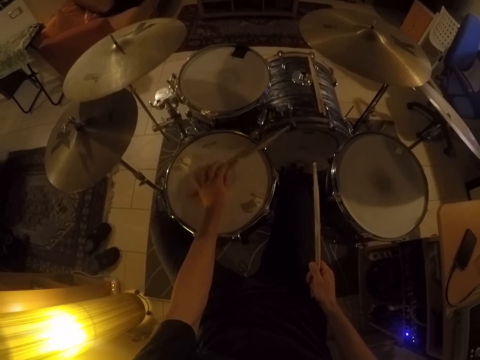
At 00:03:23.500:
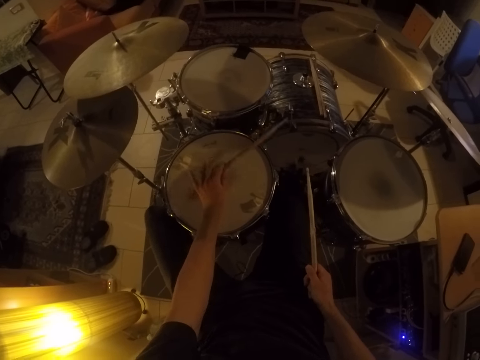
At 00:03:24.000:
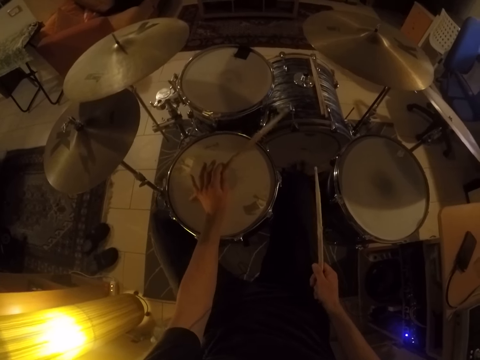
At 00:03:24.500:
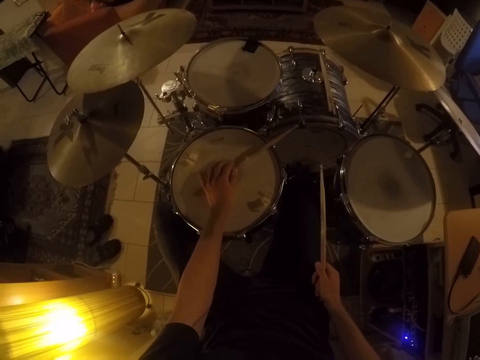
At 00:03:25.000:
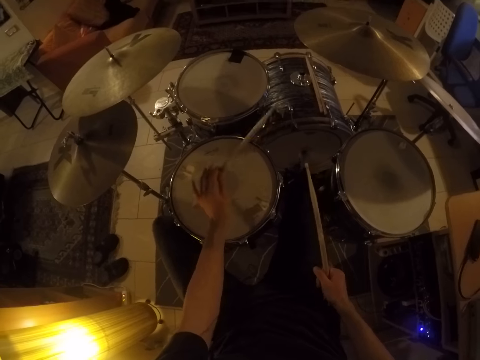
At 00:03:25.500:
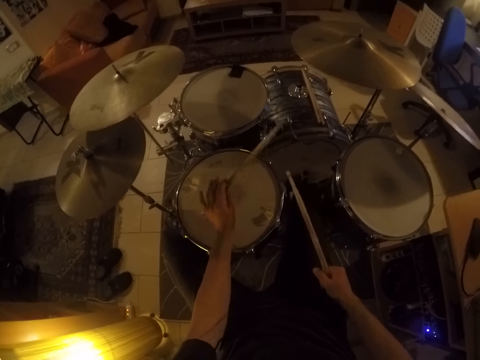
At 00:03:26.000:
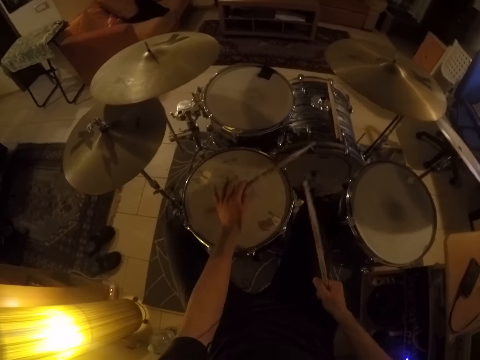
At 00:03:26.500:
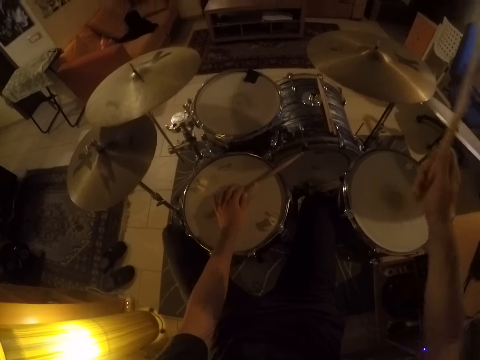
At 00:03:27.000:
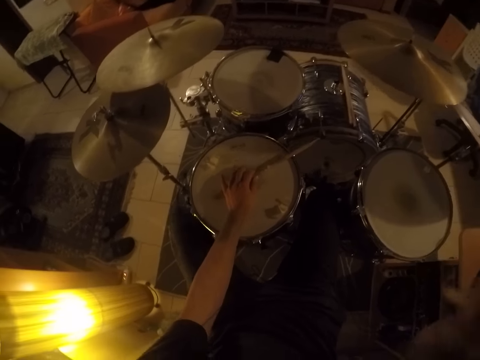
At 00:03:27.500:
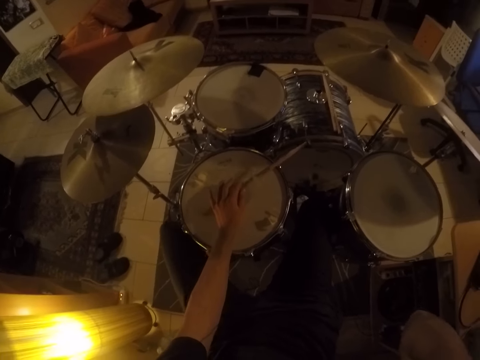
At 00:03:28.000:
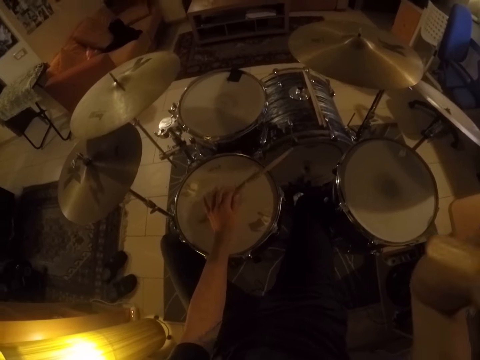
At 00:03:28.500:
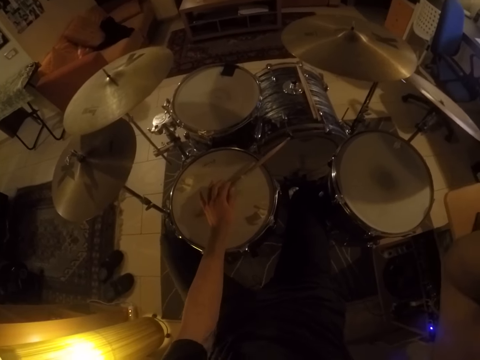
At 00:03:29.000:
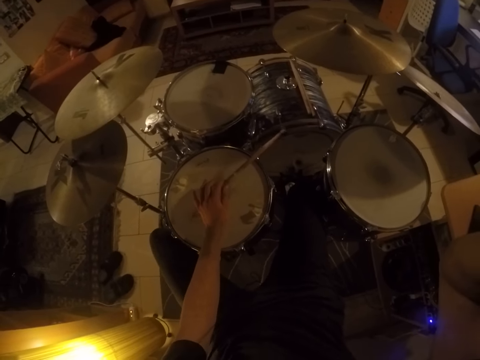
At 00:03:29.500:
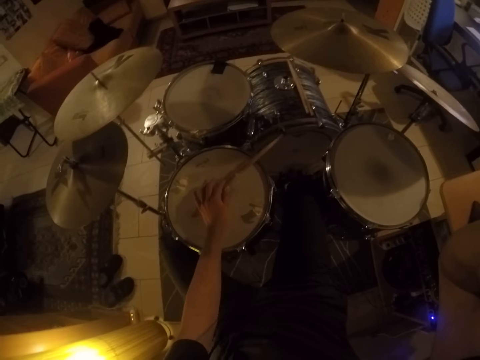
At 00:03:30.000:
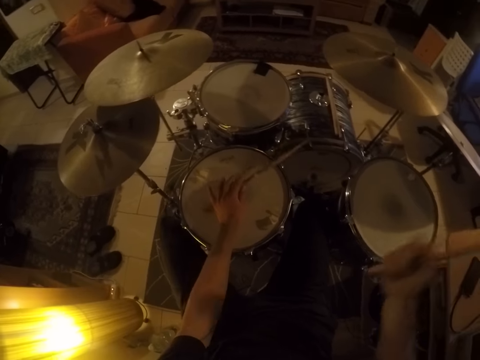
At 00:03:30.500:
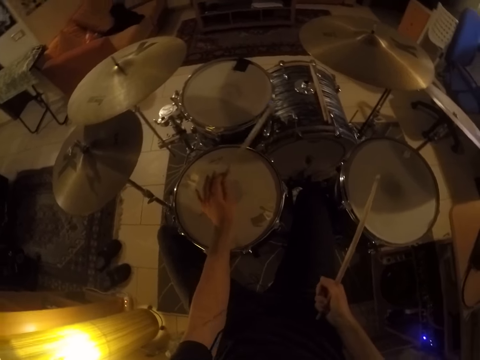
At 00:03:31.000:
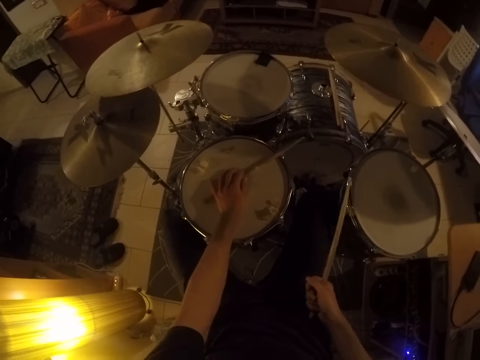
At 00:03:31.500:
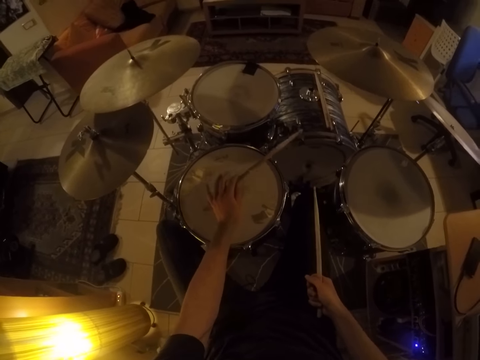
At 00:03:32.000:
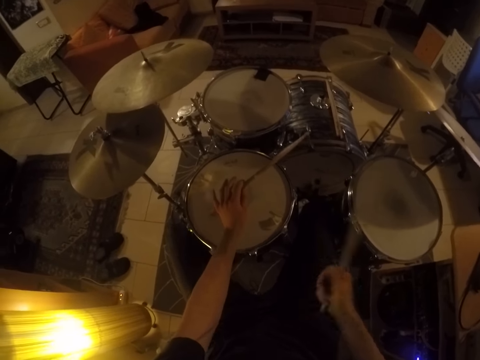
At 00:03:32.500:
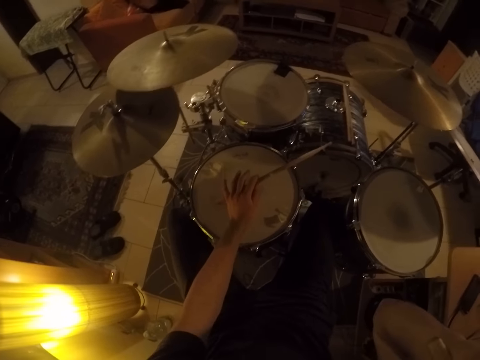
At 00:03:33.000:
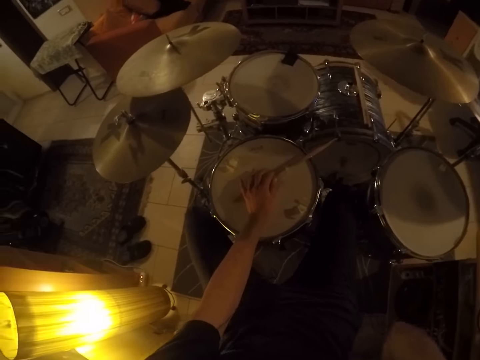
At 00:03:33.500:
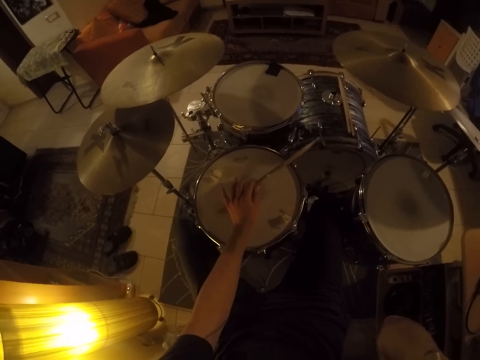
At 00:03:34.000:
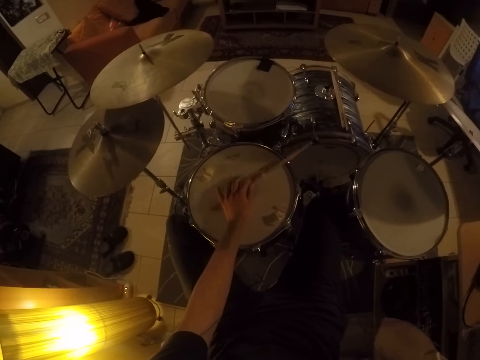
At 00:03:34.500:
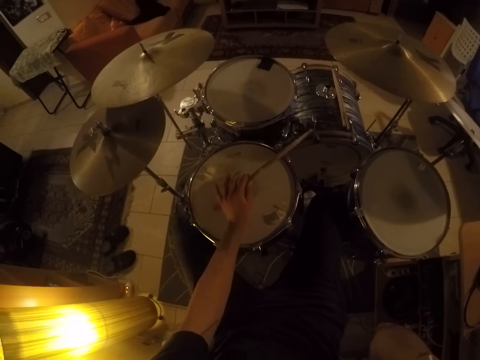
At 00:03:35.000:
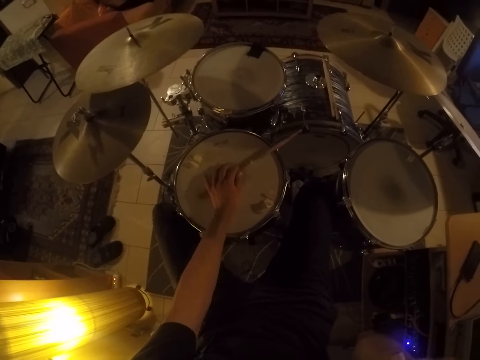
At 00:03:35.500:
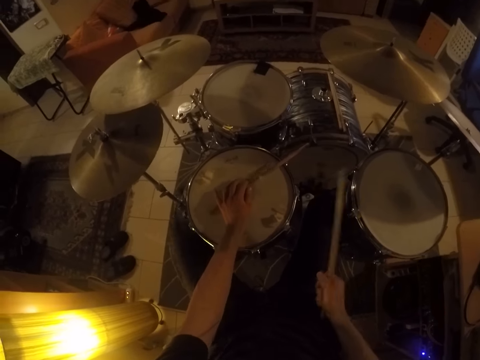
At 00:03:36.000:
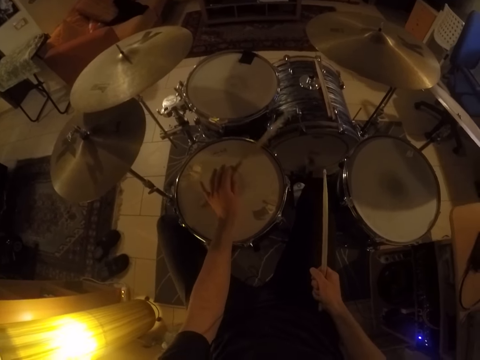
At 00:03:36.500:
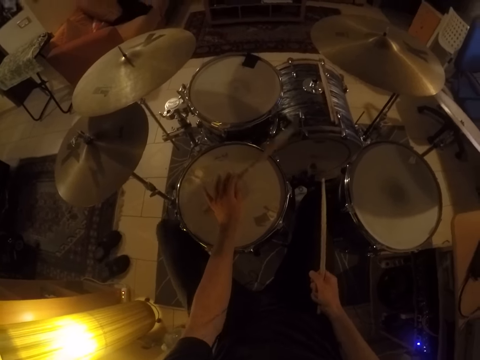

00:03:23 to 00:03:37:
The camera wearer plays the drum set with the drumsticks in his hands. He plays the drum set with the drumstick in his left hand. He adjusts the camera on his head with his right hand. He adjusts the camera on his head with his right hand again.

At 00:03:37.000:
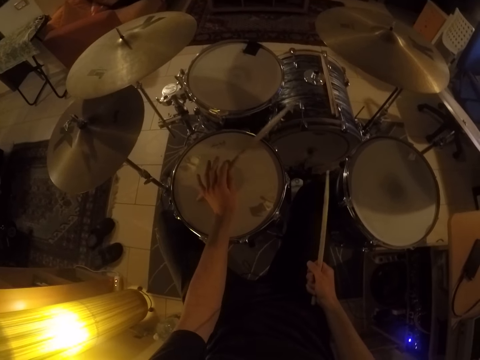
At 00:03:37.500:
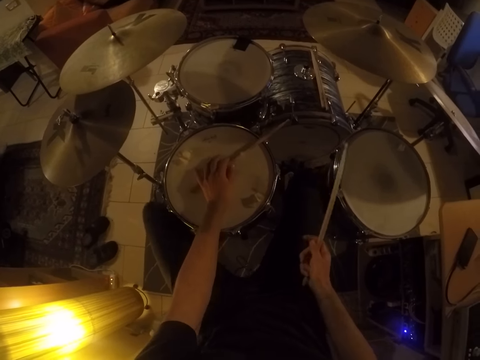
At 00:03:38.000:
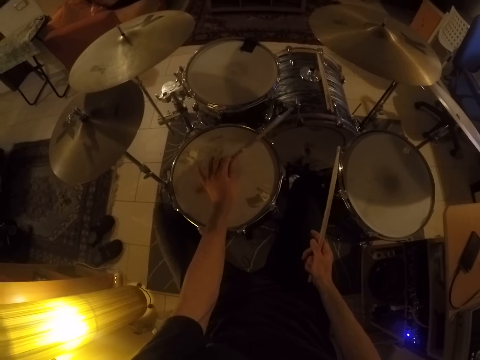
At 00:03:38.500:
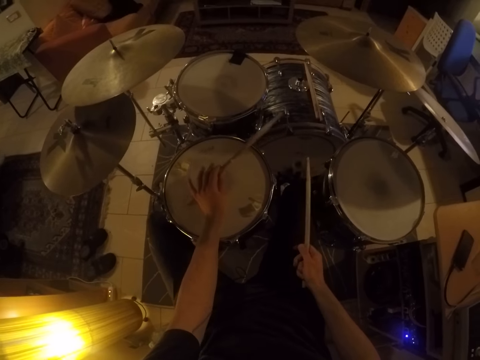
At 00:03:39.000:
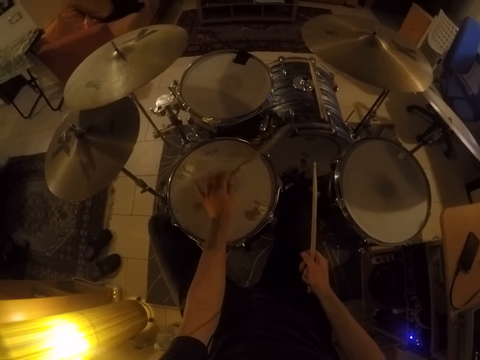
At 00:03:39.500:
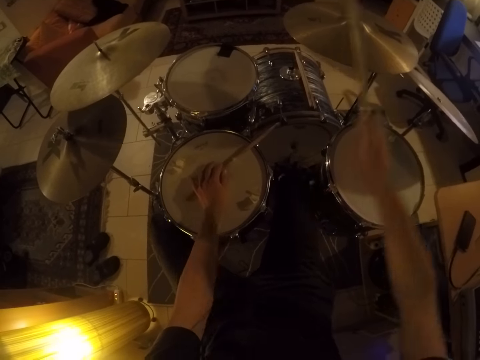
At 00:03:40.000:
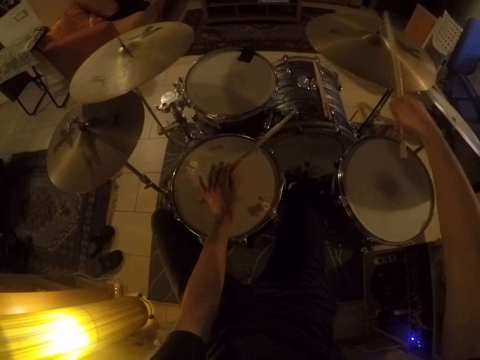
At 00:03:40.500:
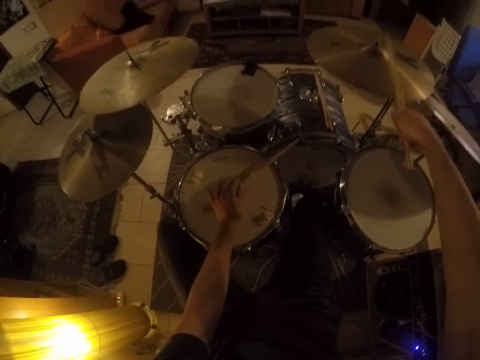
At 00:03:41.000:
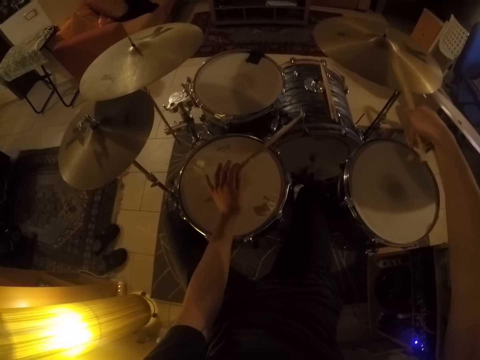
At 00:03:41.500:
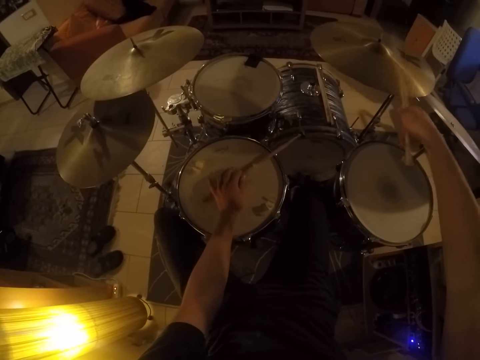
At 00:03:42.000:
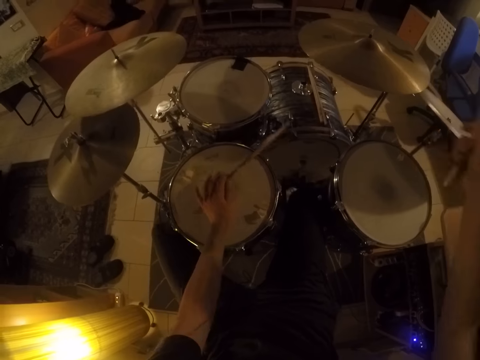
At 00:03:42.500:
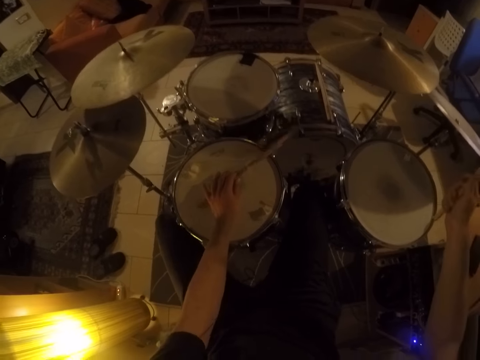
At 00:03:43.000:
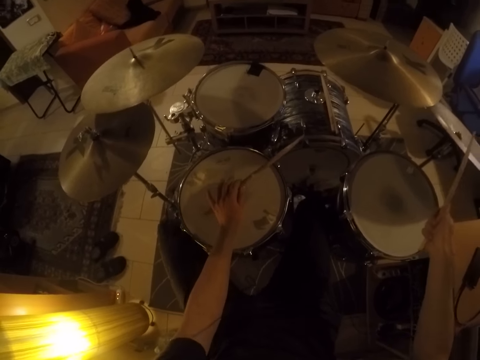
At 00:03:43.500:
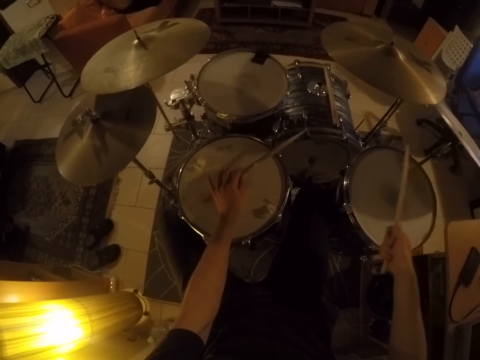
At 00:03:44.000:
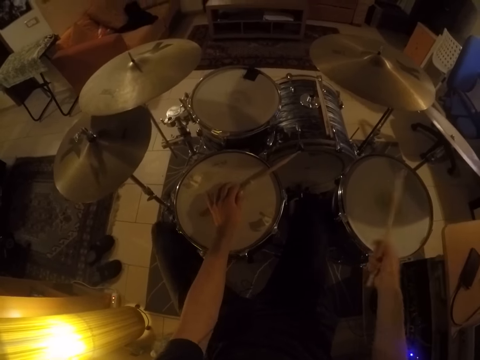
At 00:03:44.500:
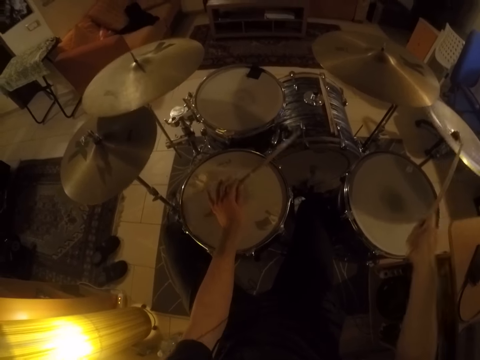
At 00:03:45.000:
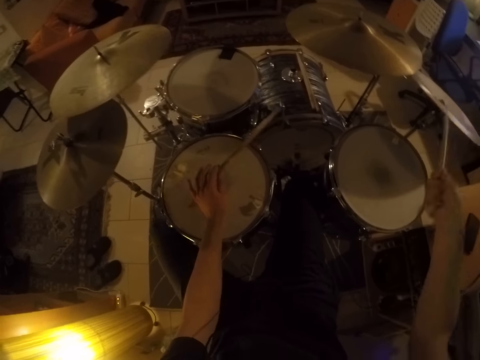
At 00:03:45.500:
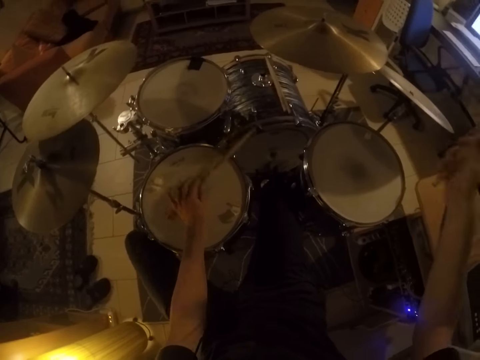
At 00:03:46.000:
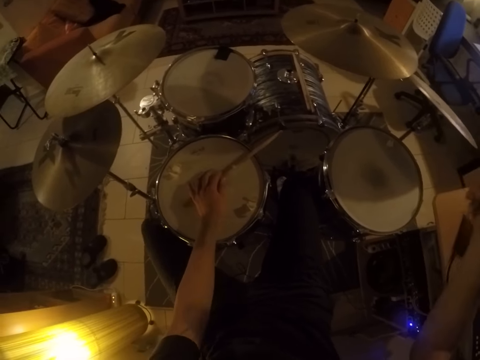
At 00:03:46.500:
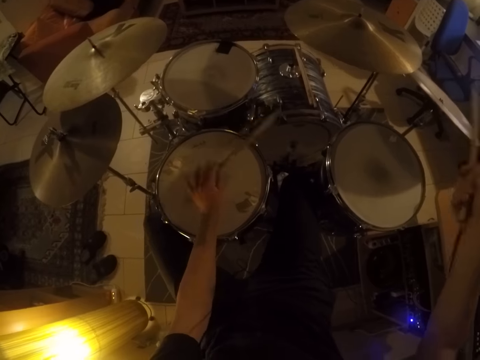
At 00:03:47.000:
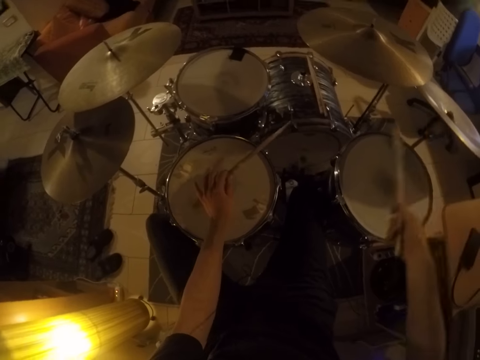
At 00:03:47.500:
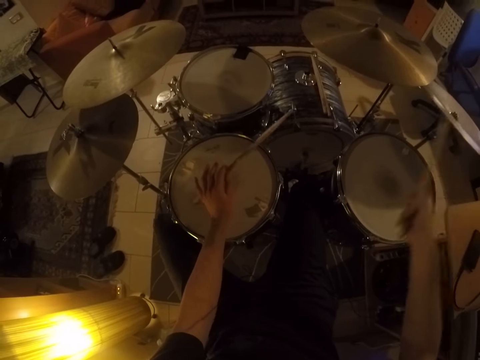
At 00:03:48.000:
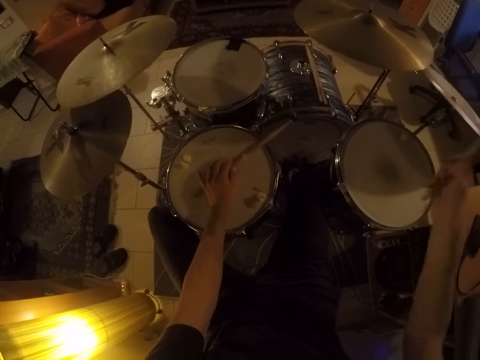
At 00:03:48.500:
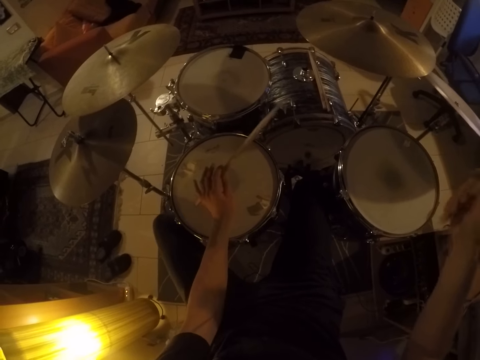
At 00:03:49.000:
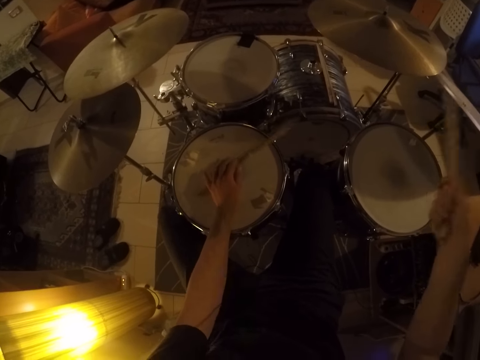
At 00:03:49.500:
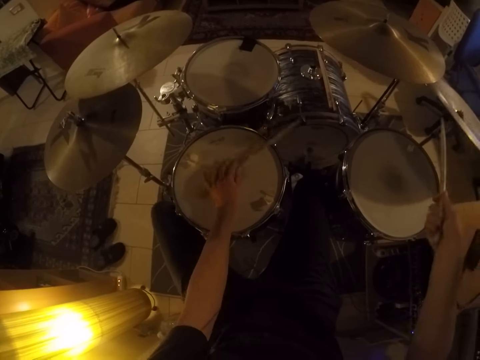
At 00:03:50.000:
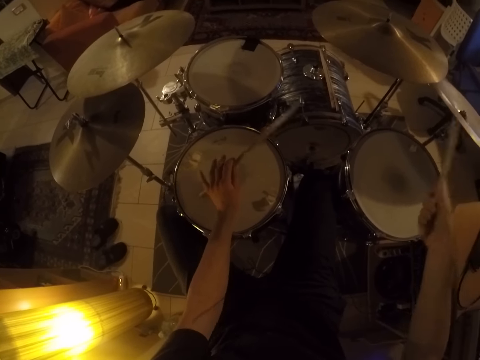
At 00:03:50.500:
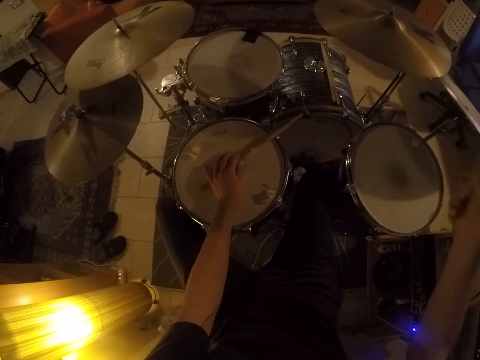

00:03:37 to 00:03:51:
The camera wearer plays the drum set with the drumsticks in his hands.
